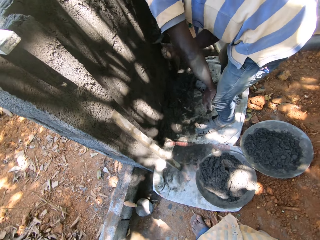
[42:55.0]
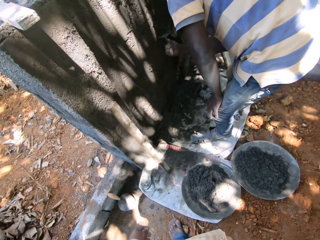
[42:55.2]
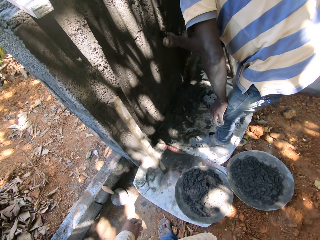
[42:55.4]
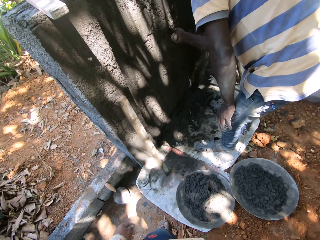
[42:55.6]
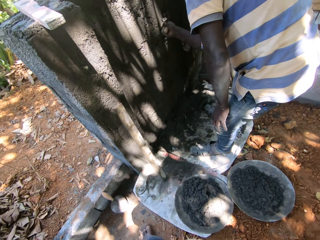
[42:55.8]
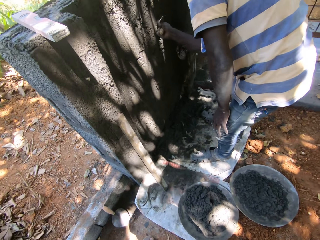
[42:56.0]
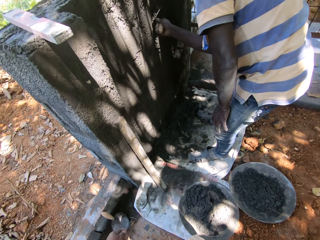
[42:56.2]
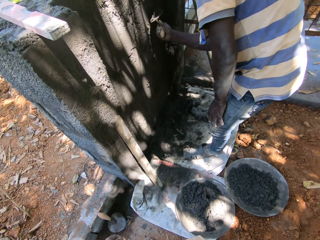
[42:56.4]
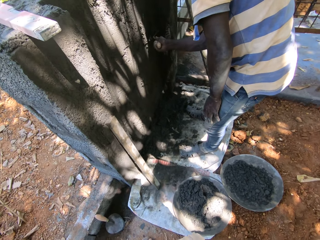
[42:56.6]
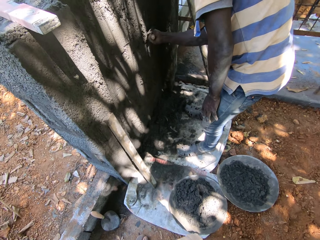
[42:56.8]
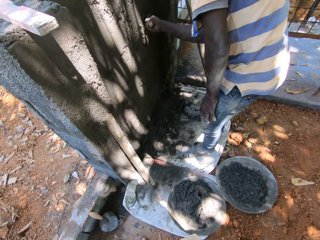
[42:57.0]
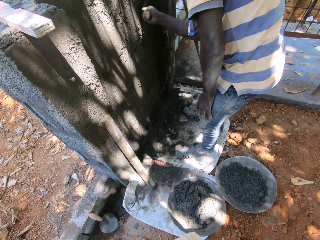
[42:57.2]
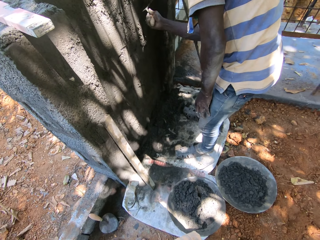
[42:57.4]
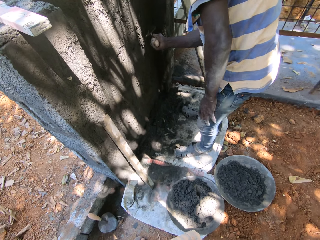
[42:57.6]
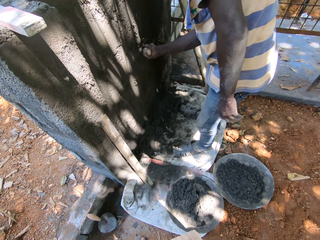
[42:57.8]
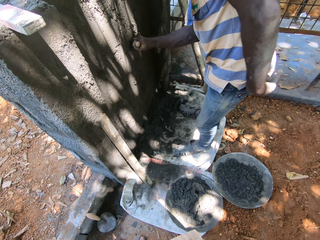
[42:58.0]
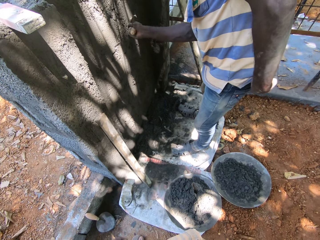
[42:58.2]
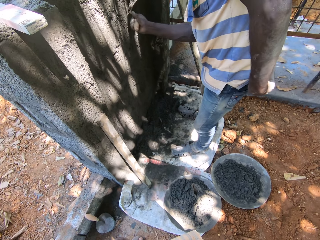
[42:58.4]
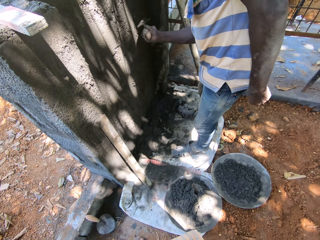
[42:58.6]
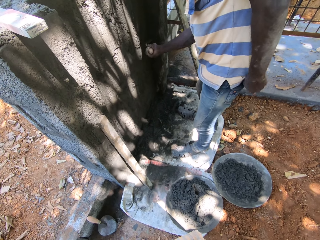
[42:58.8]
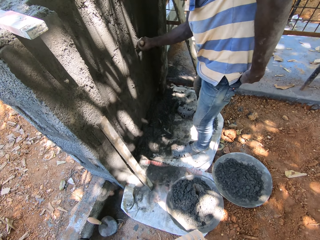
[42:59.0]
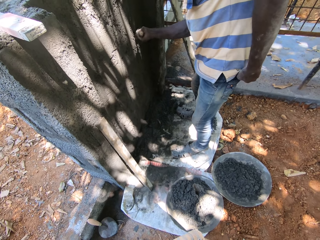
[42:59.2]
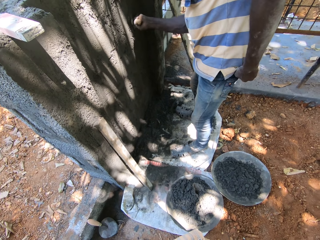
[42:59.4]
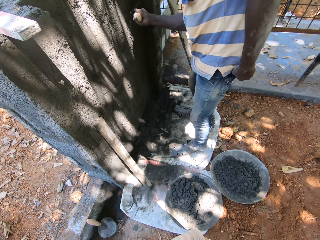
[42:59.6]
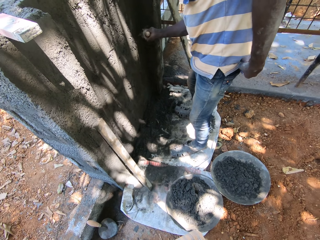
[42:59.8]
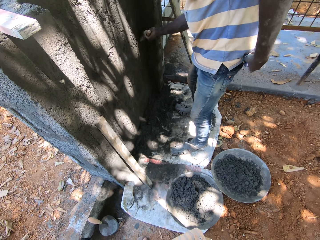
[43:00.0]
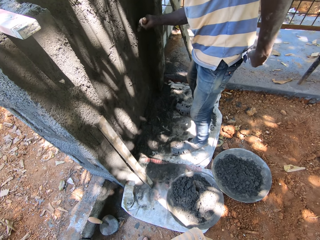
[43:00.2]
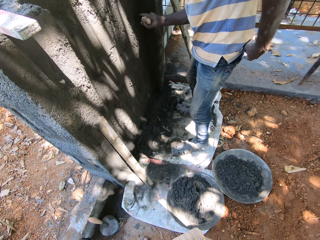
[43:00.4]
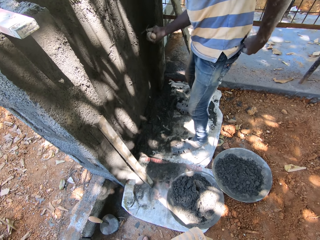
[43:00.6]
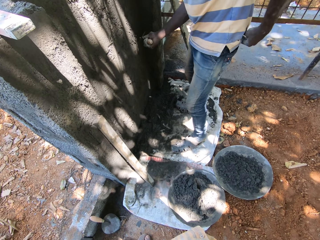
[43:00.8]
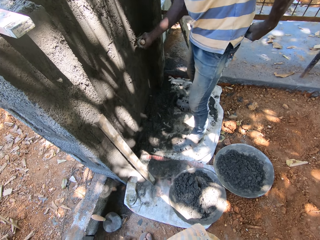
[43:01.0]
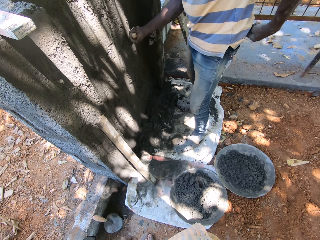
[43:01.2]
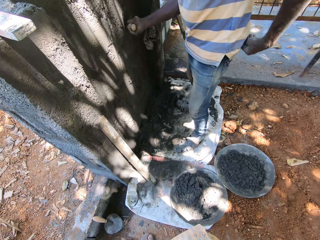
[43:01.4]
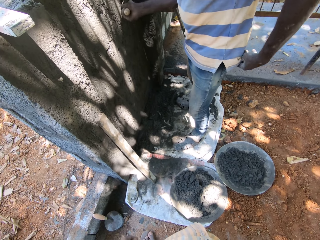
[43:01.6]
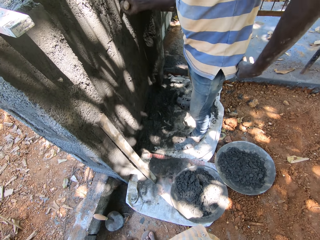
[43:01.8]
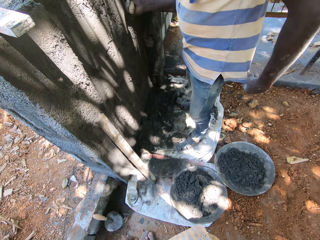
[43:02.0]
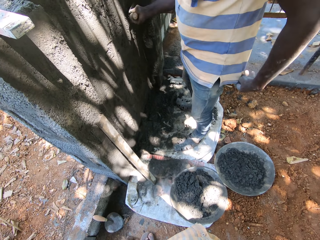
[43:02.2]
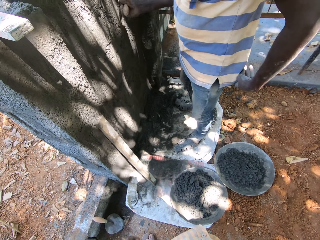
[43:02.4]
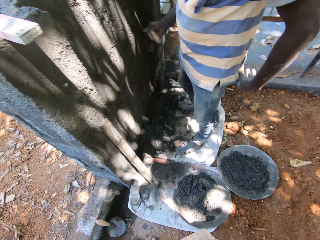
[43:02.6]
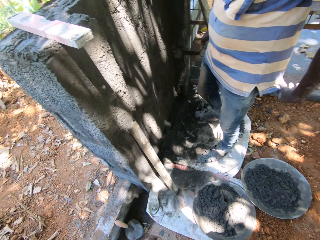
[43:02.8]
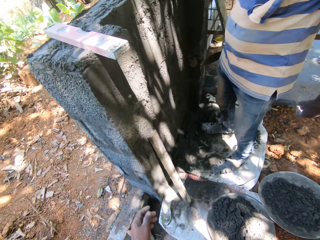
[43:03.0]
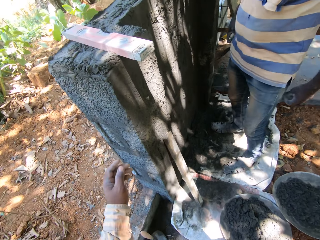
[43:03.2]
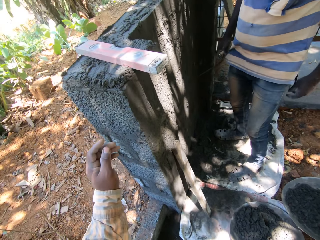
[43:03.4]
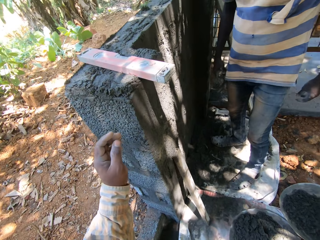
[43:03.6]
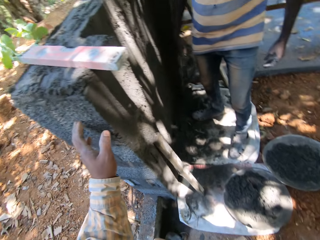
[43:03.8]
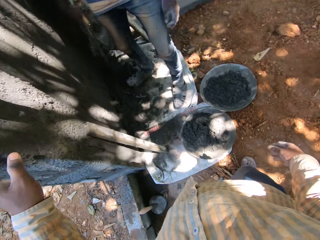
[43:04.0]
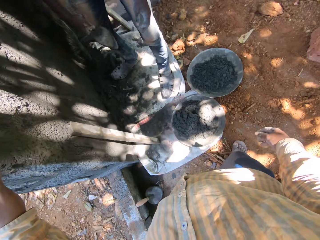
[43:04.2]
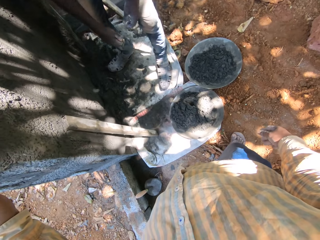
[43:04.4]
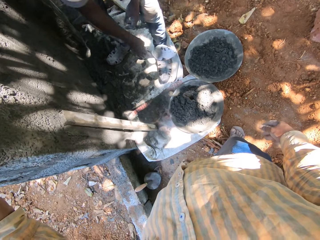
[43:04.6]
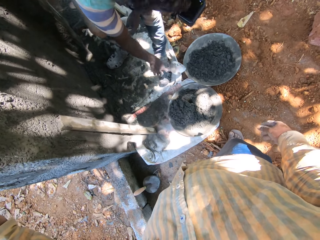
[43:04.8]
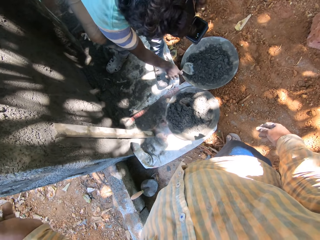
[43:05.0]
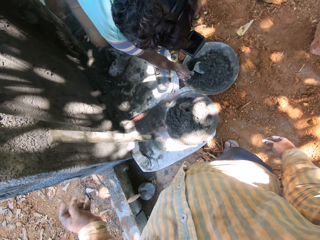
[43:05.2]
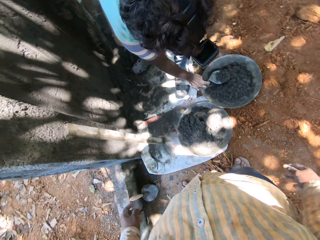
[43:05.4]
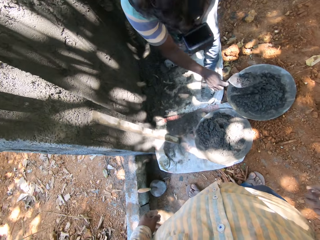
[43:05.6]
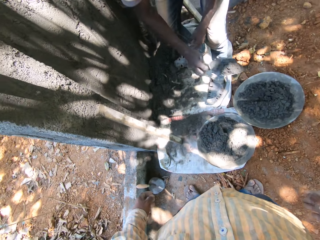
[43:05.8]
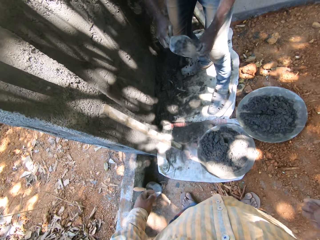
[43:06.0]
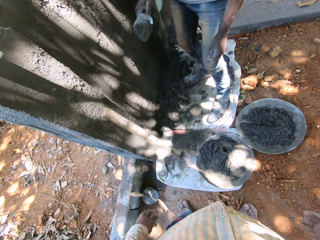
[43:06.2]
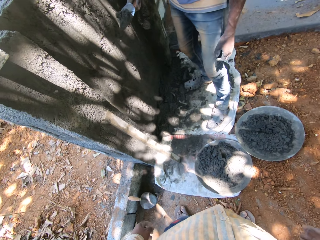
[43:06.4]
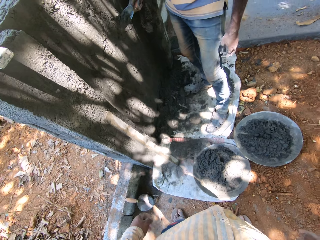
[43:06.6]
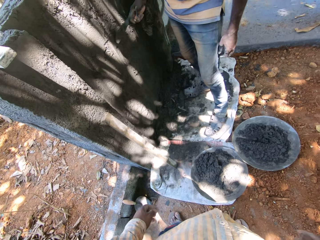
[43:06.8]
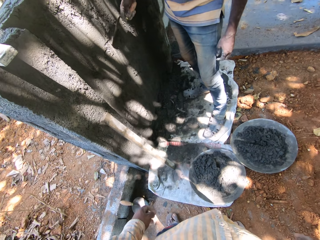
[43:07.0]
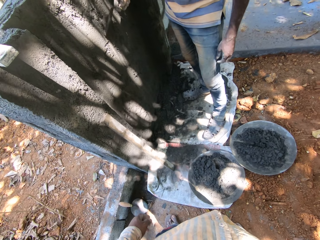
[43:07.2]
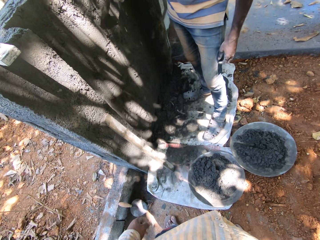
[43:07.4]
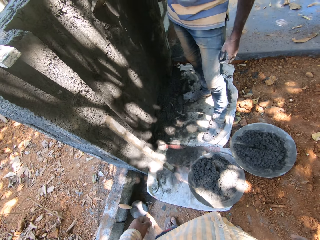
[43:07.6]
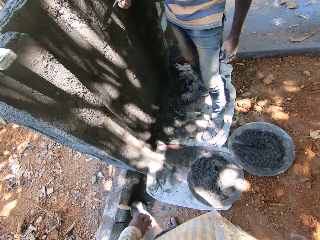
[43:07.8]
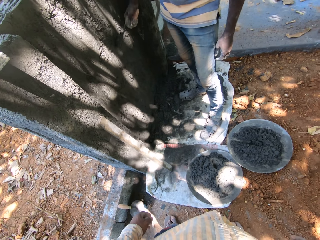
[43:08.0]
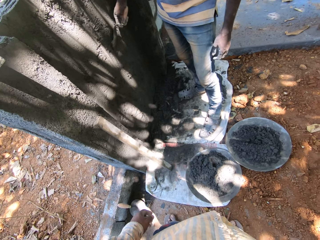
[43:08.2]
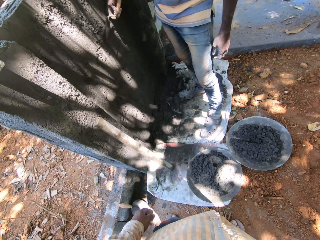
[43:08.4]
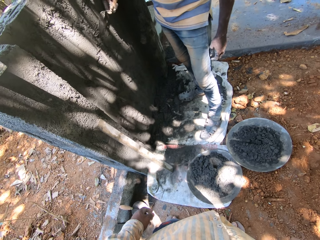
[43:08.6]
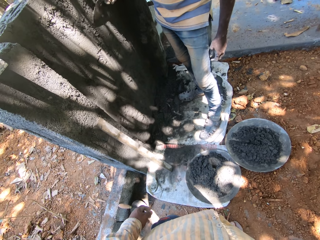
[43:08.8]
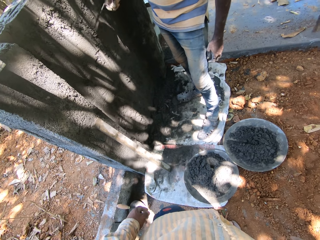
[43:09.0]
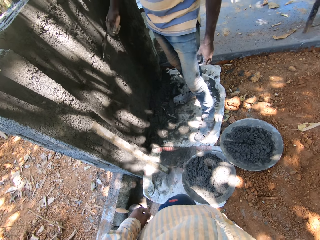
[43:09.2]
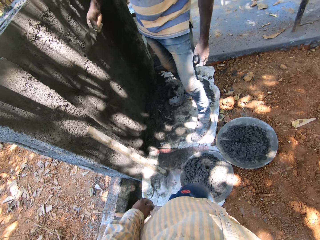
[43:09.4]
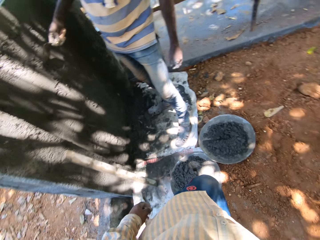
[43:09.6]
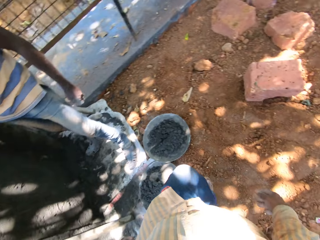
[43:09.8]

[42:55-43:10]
The man plasters the cement mortar on the wall with the trowel in his right hand. The camera wearer touches the wall with his left hand. The man scoops some cement mortar from the bowl on the floor with the trowel in his right hand and plasters the cement mortar on the wall with the trowel in his right hand.

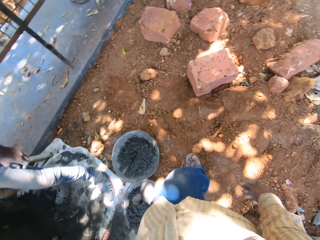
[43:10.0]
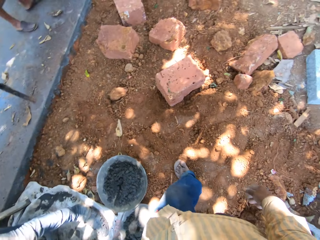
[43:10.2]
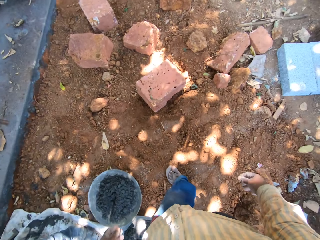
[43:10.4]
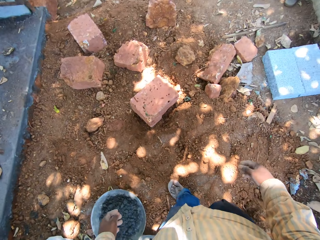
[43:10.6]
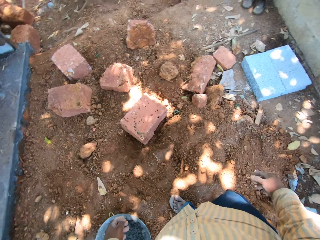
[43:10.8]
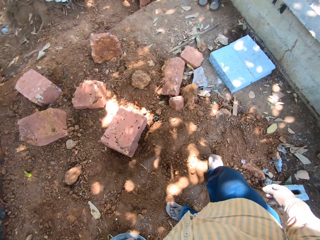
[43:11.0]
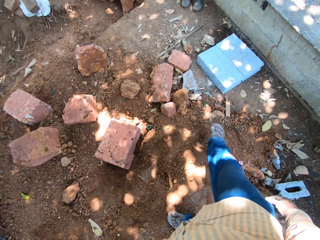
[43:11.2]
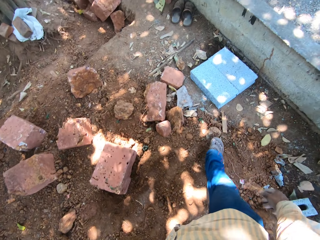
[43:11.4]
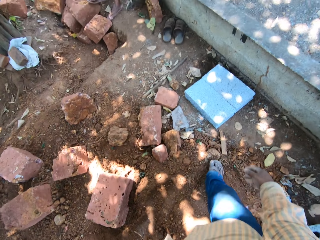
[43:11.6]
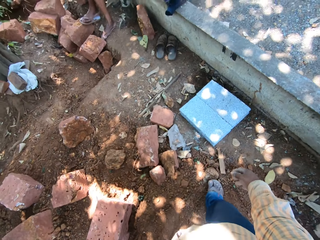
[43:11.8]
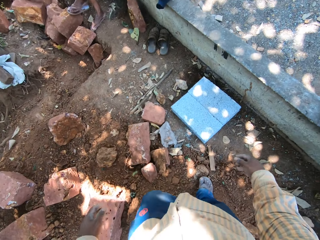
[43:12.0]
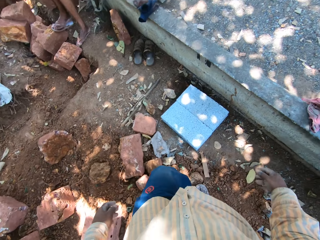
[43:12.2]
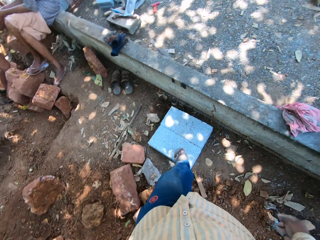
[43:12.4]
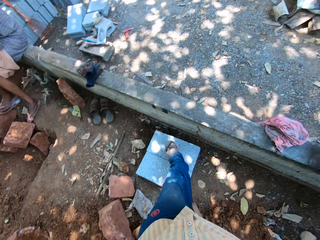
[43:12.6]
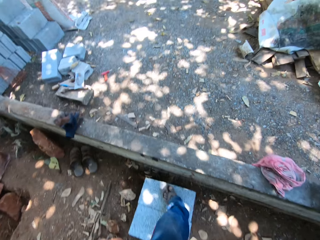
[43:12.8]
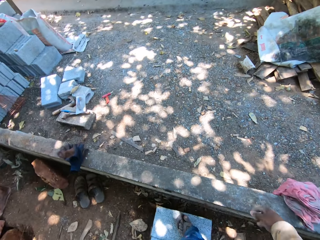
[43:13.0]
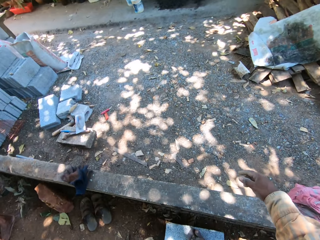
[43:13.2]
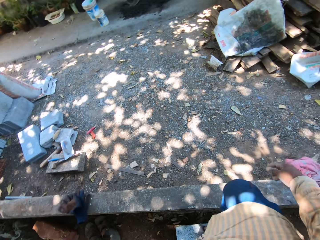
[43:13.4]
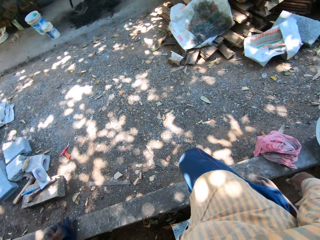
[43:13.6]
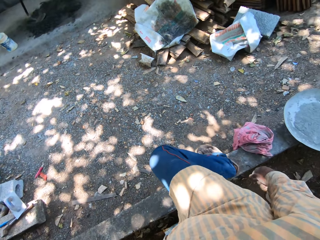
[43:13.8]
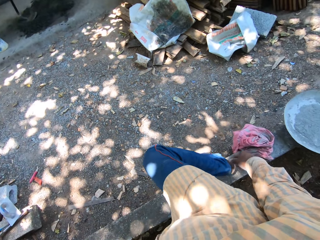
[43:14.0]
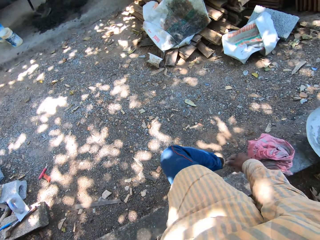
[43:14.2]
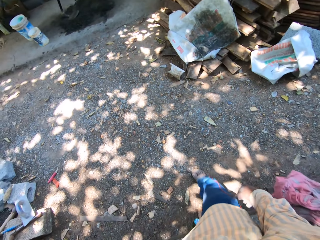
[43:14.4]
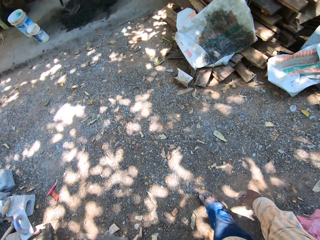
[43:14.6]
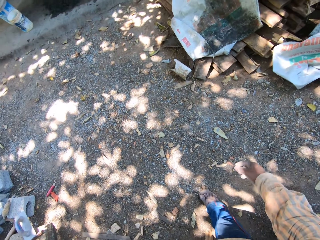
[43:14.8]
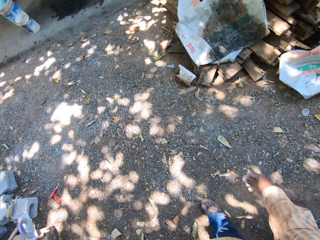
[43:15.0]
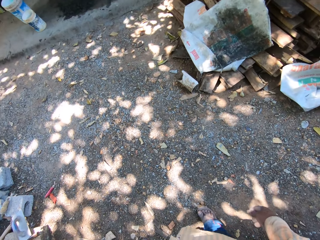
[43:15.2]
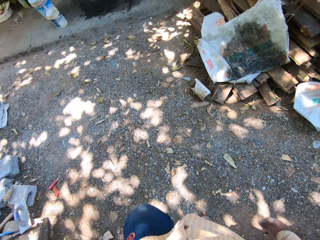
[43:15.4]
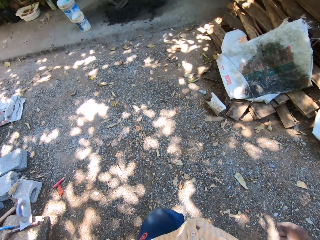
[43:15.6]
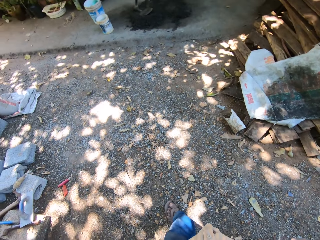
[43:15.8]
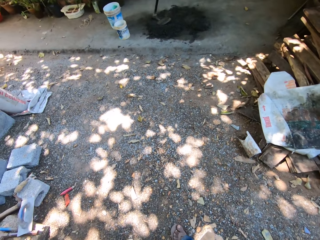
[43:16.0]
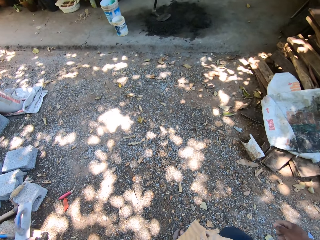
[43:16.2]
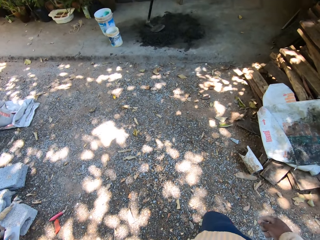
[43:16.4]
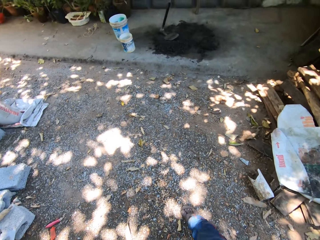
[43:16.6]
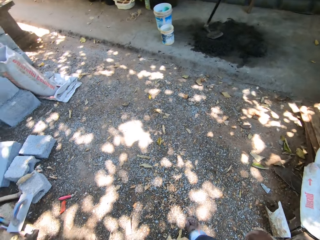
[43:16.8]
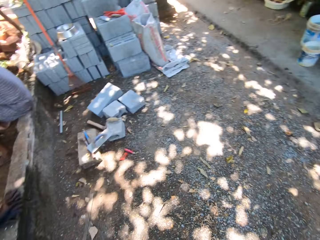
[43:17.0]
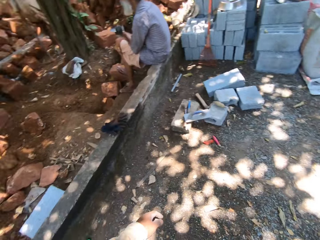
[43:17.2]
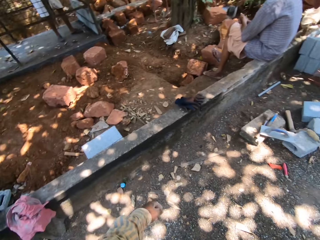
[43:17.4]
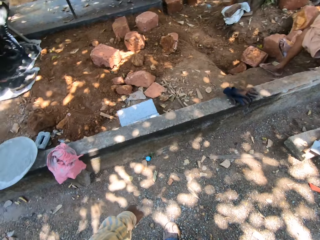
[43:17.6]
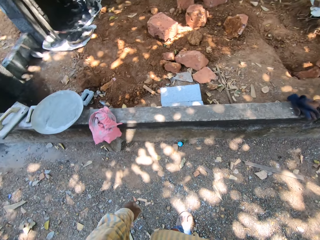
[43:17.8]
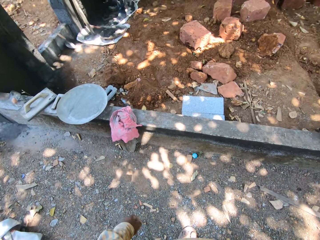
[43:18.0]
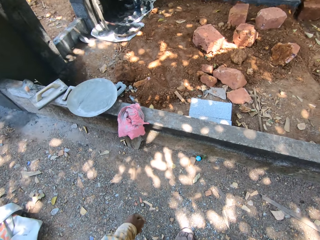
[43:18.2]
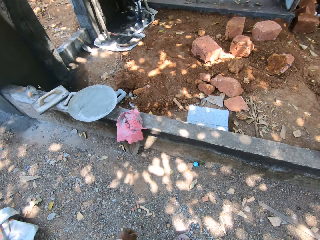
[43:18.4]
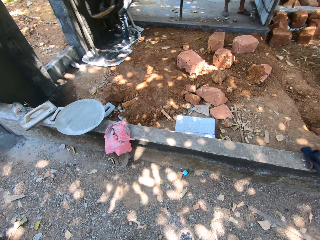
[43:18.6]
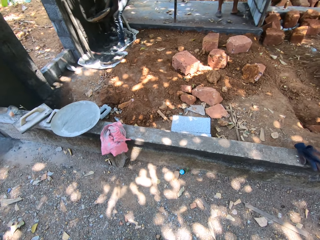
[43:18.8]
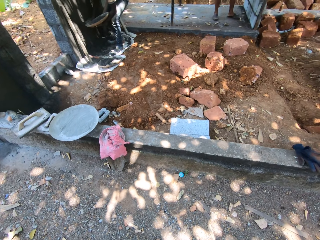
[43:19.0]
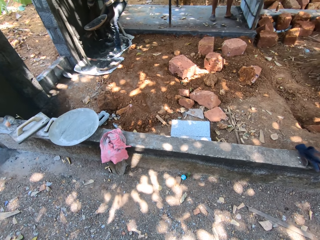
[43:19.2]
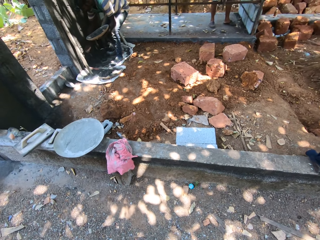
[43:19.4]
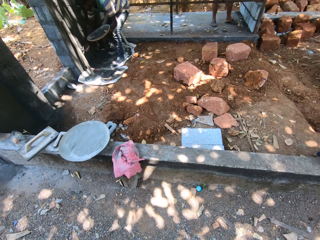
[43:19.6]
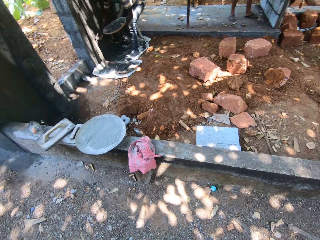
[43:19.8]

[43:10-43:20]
The camera wearer walks towards the tools. The man speaks to the camera wearer. The man holds the bowl in his left hand, scoops some cement mortar from the bowl with the trowel in his right hand, and plasters the cement mortar on the wall with the trowel in his right hand.
